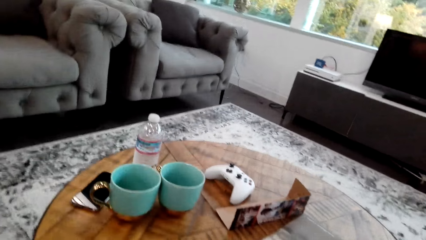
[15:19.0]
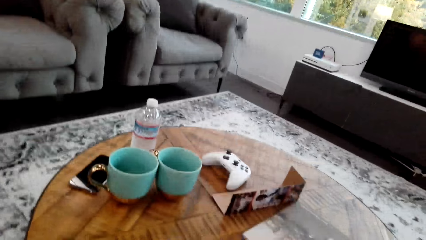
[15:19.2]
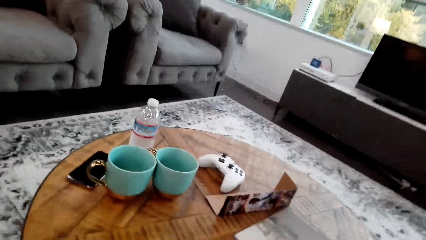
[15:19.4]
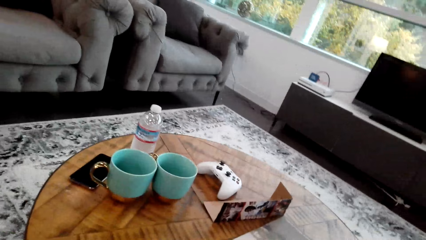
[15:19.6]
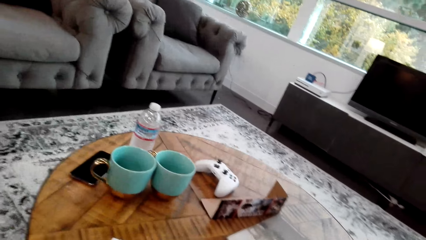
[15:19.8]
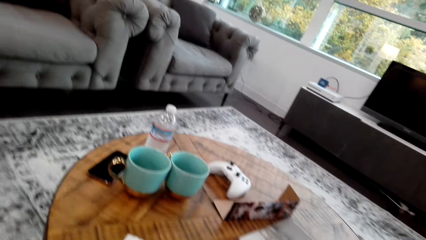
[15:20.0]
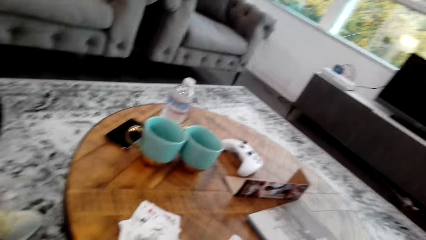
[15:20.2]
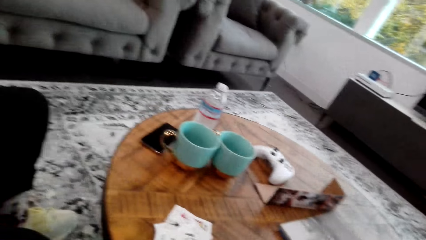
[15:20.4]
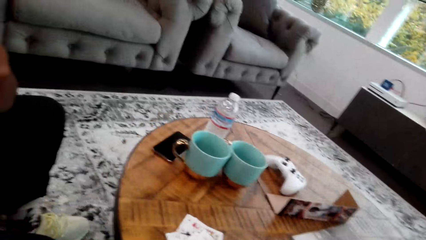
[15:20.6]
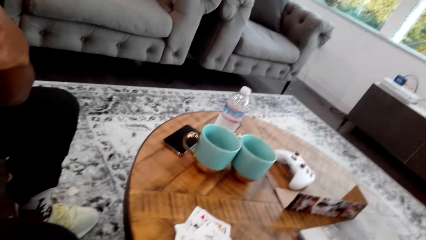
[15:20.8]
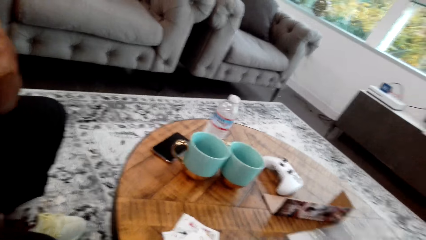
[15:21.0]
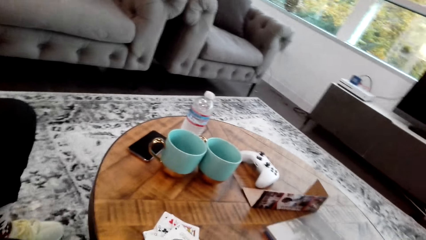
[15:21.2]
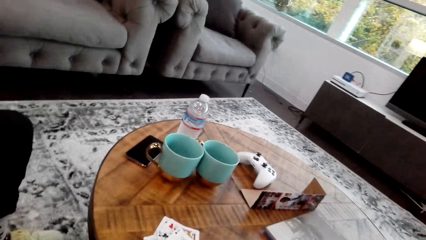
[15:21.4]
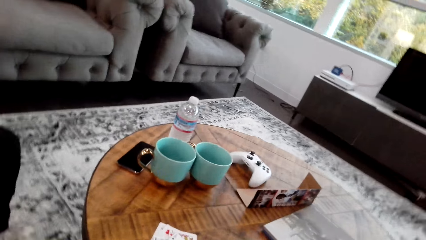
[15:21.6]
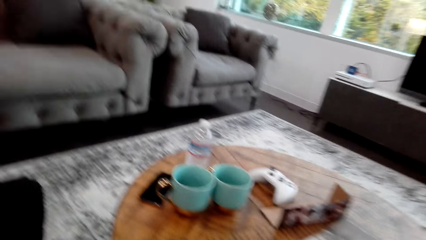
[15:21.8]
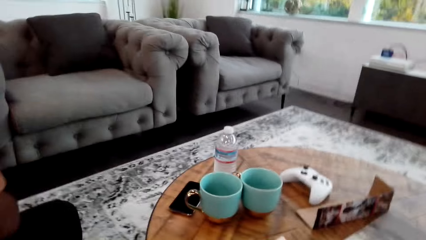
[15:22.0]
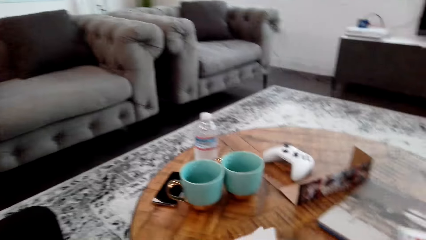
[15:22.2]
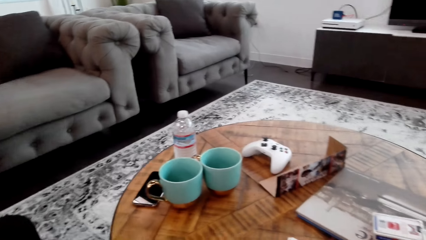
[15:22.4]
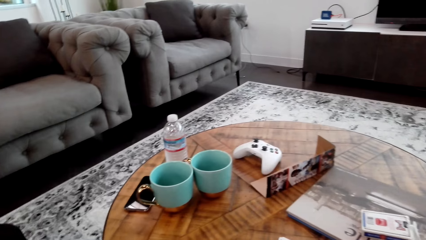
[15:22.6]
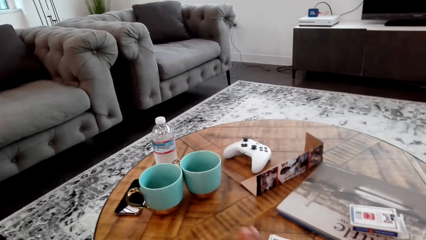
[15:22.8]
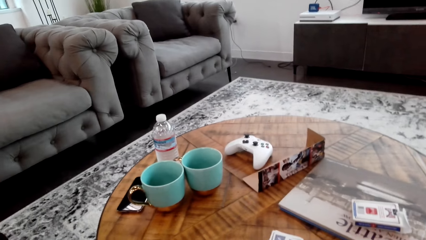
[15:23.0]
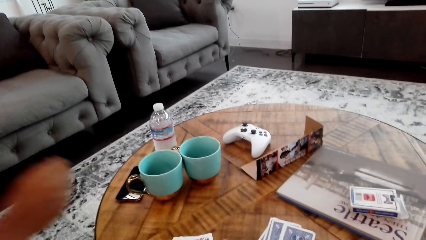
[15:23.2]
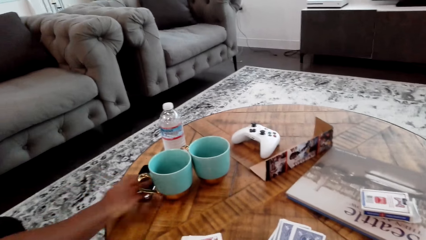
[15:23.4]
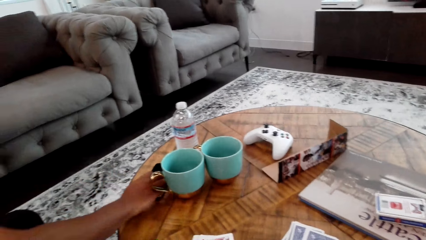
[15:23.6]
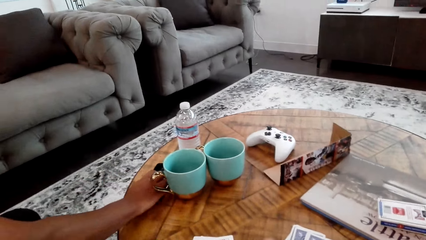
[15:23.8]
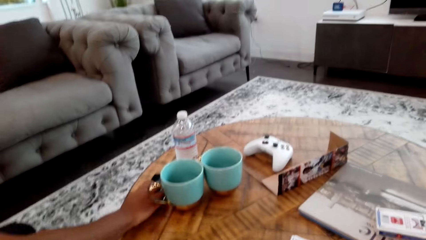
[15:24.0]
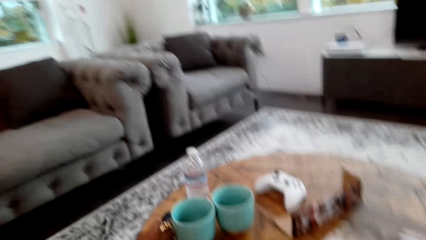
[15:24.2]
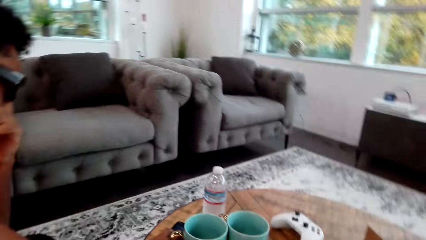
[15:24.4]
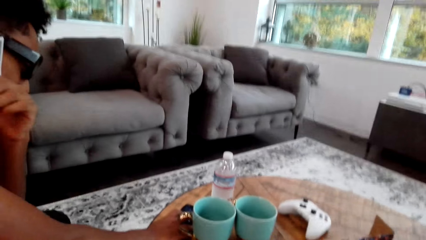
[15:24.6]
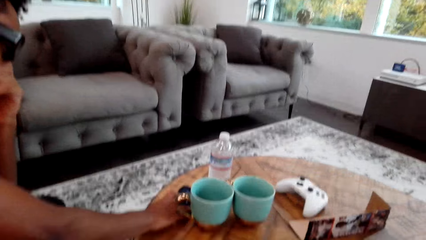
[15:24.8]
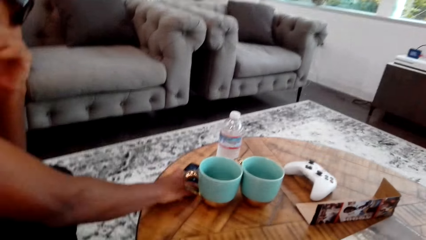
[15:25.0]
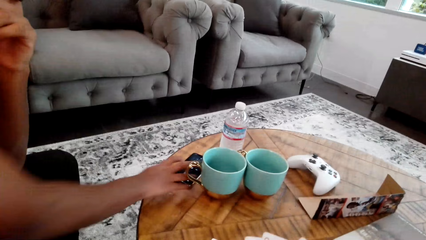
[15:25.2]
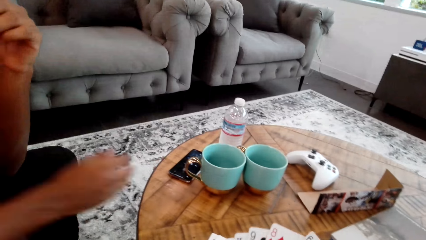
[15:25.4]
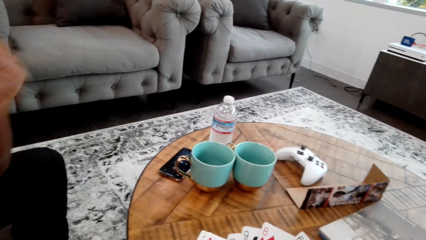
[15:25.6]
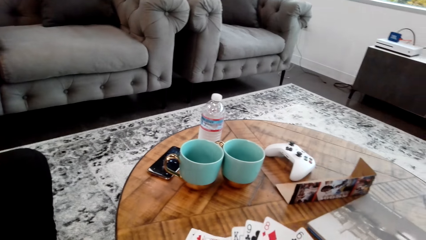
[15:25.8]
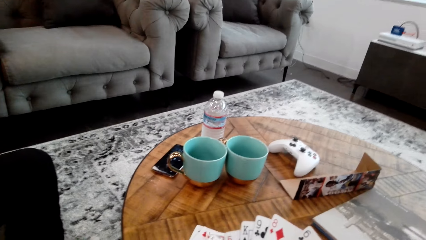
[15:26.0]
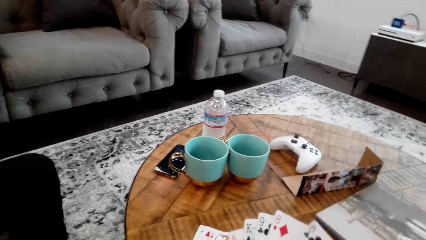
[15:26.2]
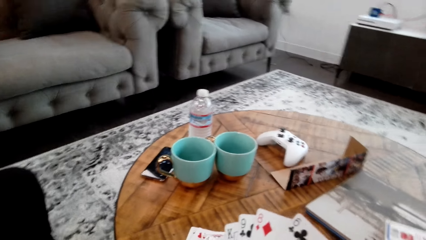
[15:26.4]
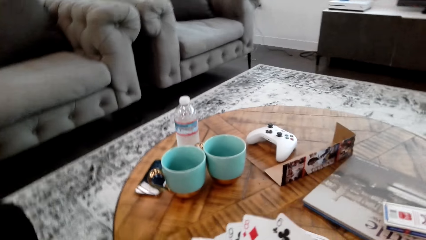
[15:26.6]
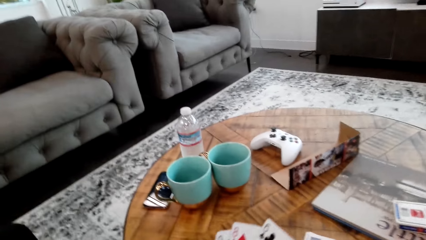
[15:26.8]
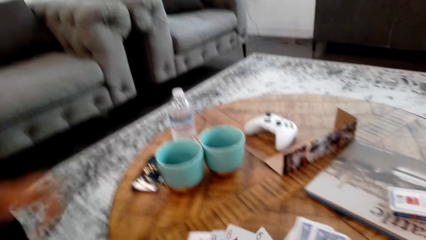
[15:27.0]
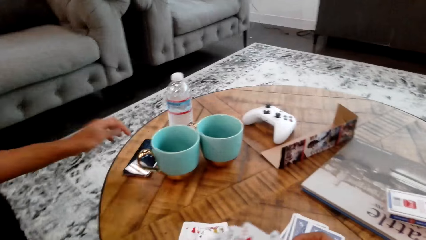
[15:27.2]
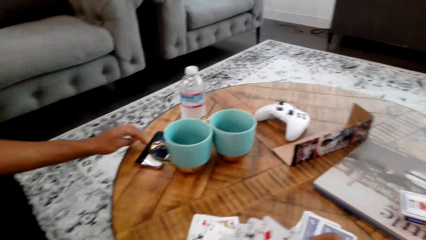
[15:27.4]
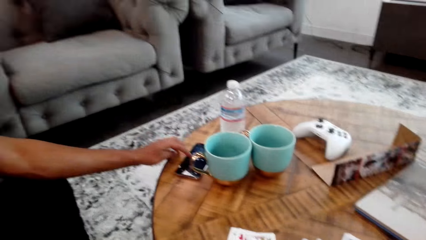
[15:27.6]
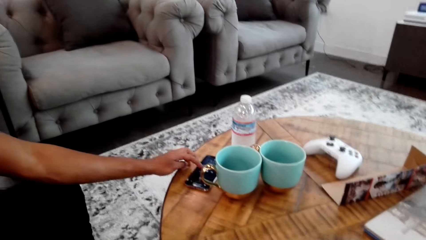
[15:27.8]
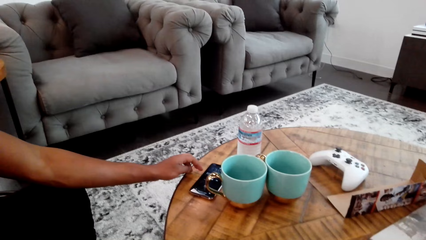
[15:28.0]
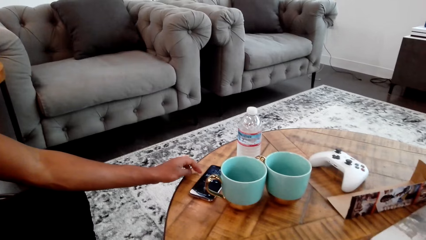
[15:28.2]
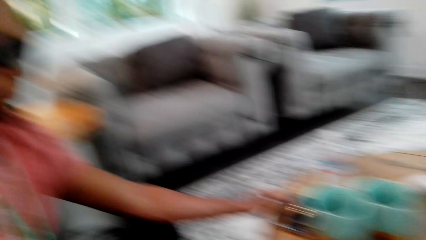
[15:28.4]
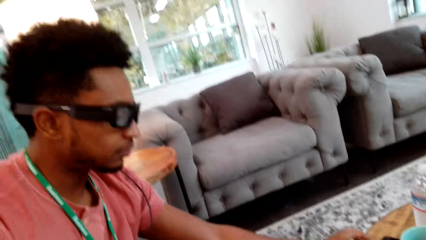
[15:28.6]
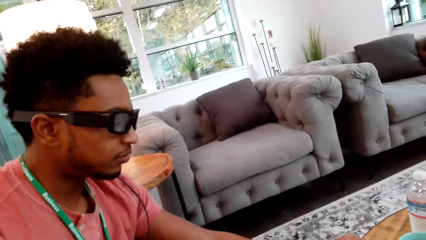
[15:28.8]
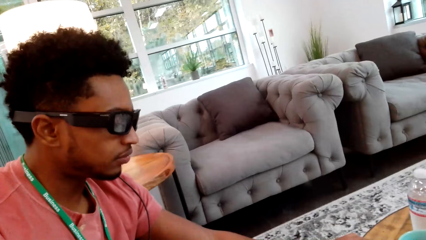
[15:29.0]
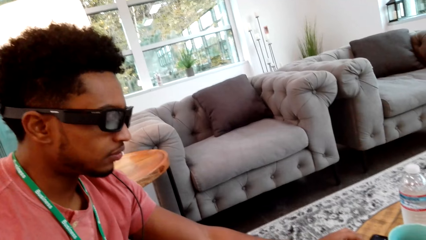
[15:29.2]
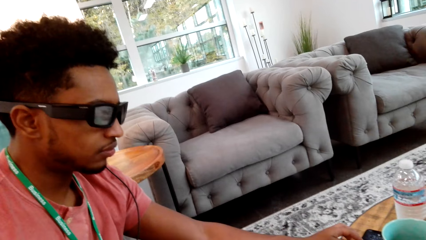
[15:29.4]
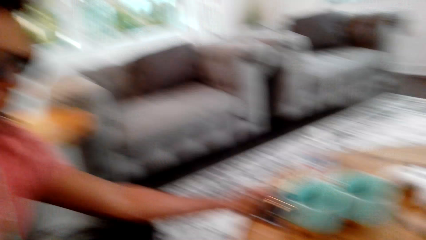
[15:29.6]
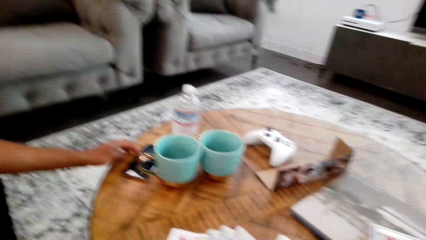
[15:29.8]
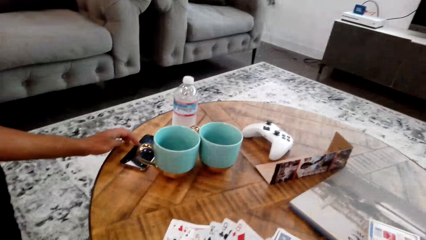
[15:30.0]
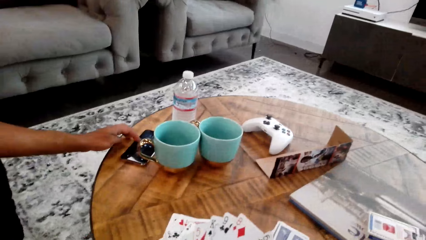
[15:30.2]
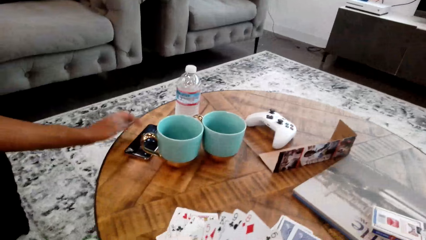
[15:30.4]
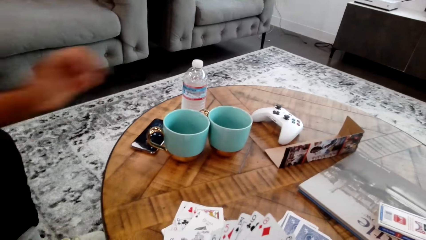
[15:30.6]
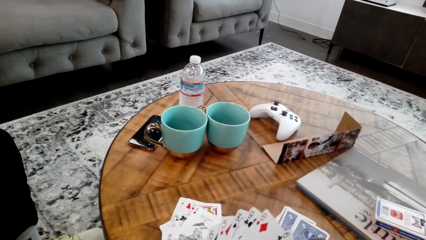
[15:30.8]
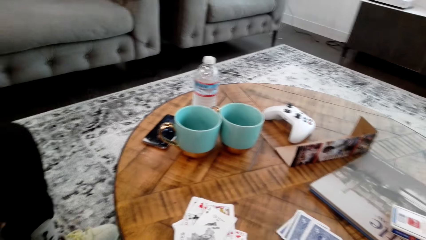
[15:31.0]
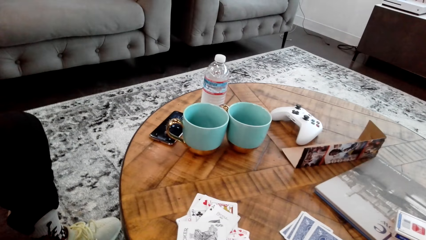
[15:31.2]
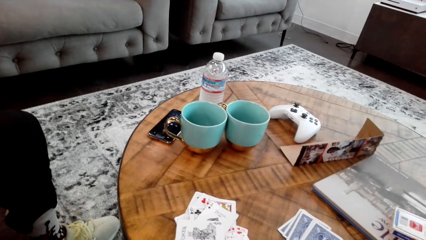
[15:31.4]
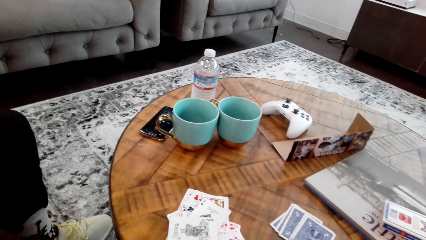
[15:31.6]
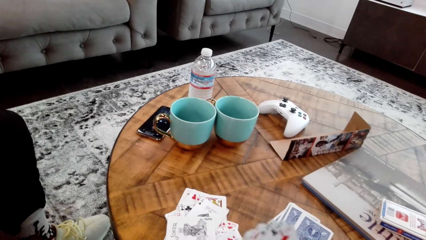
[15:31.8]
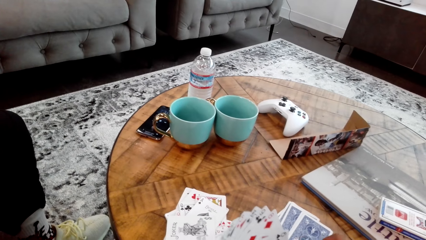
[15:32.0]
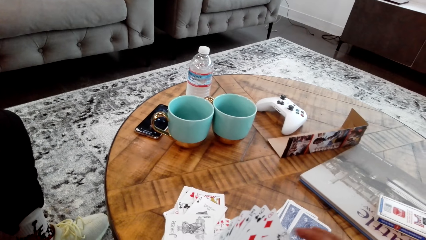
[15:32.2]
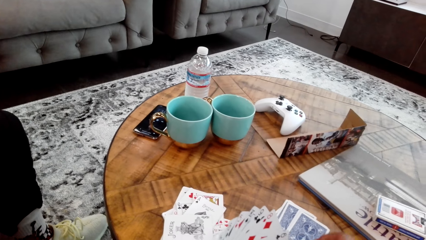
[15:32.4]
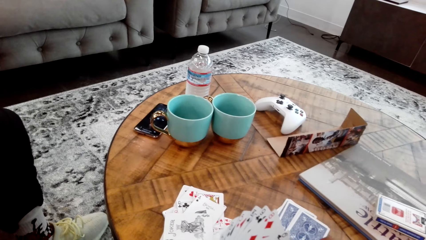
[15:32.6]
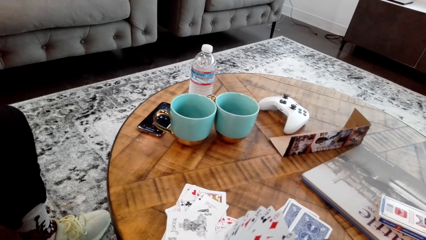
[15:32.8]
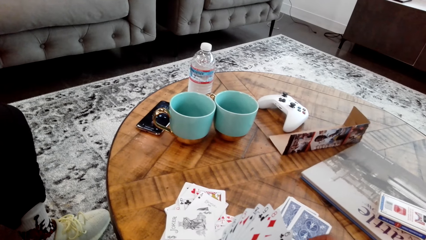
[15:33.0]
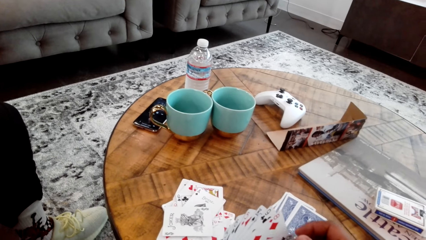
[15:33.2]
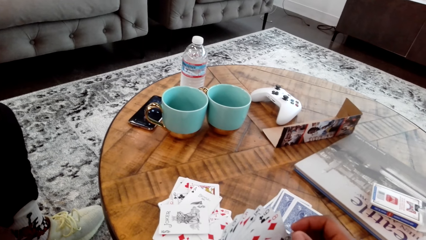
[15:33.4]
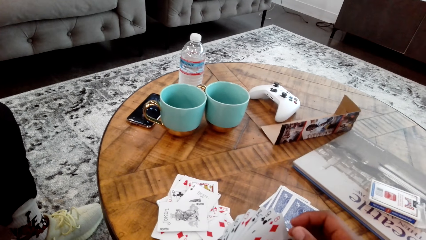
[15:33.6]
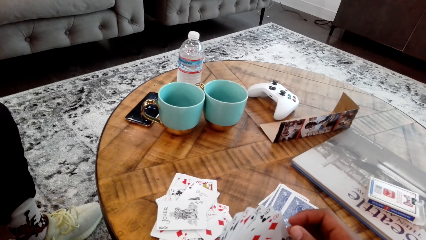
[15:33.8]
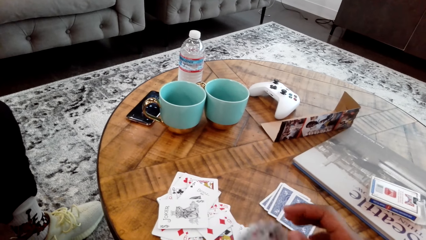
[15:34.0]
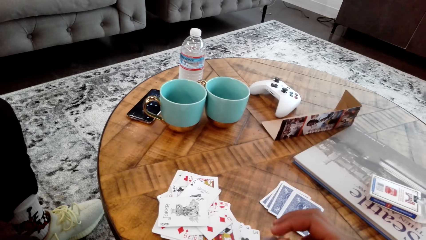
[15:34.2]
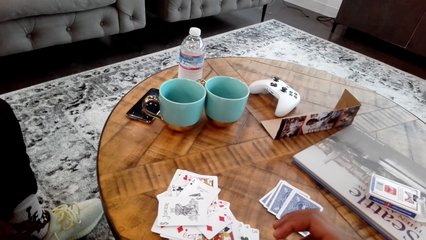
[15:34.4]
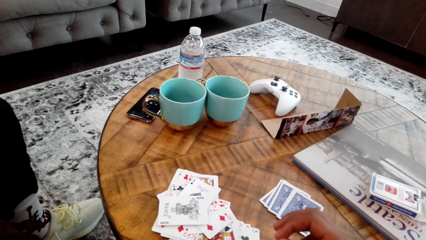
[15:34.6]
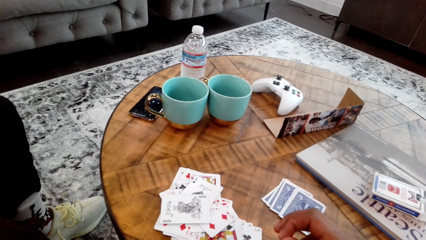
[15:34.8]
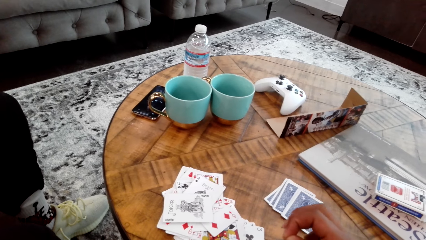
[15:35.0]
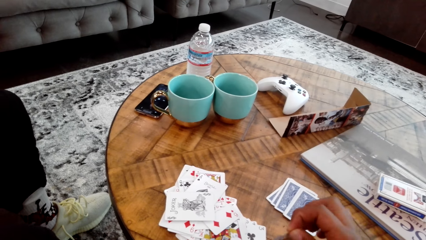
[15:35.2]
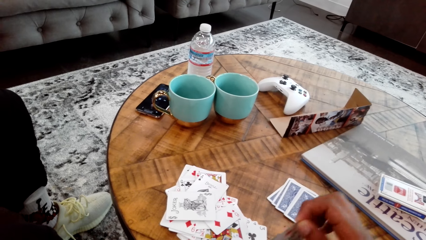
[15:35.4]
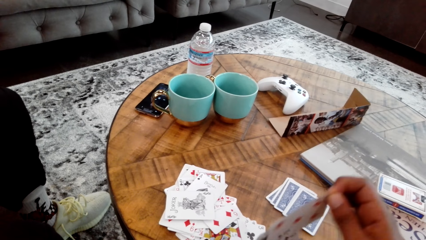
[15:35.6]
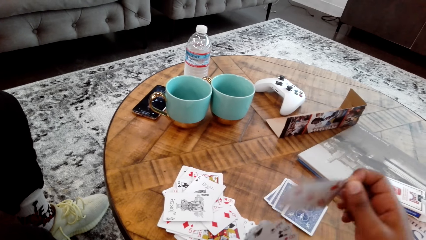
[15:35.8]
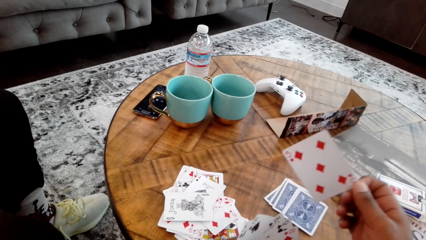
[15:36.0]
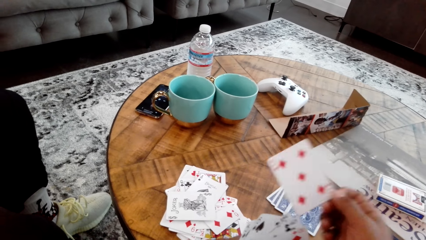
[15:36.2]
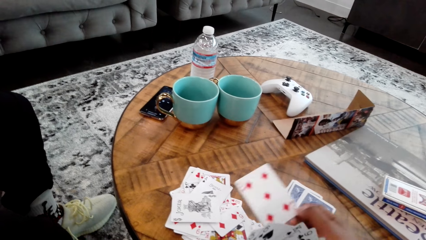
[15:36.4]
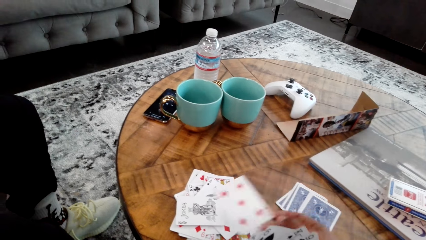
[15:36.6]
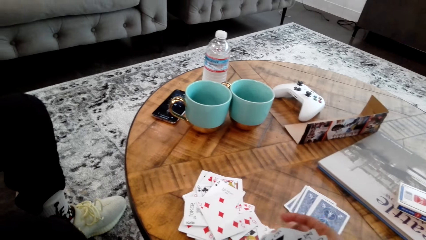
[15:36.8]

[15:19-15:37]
A man does something, adjusts the phone, and touches the phone. The camera wearer holds the phone. They look around. They hold the cards on the table. They count the cards with both hands. They take out a card.
